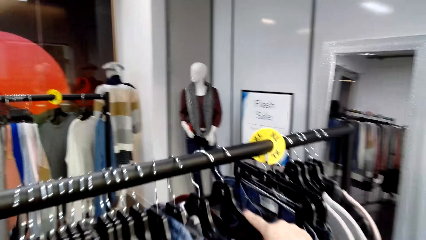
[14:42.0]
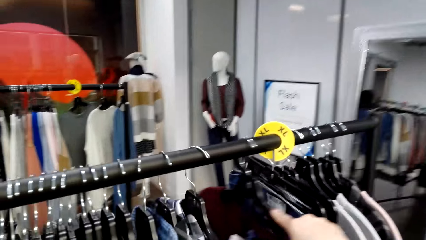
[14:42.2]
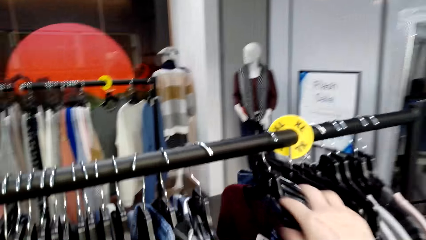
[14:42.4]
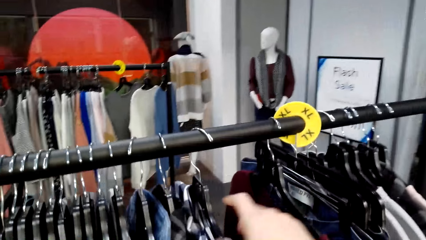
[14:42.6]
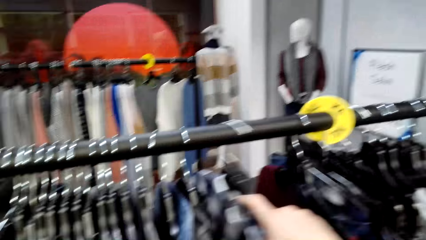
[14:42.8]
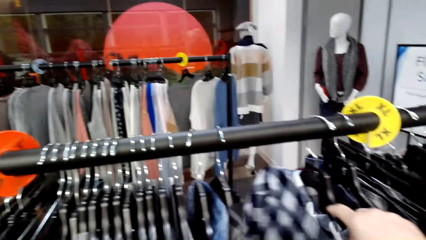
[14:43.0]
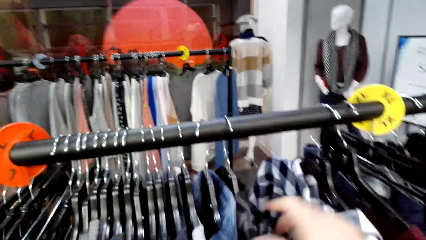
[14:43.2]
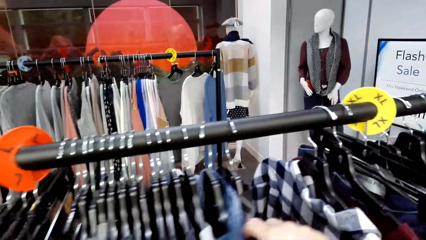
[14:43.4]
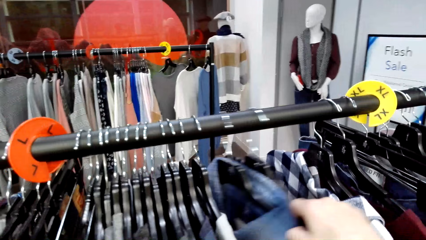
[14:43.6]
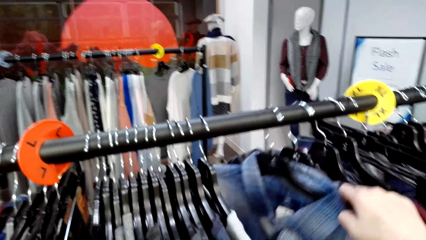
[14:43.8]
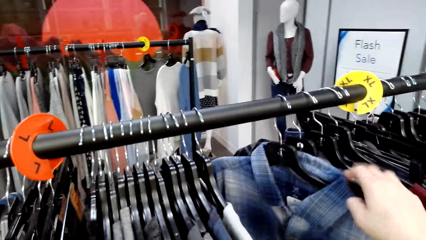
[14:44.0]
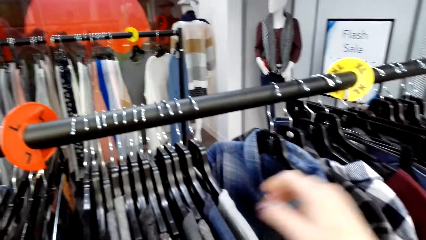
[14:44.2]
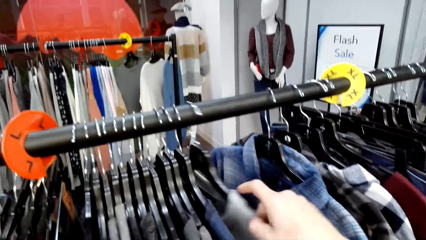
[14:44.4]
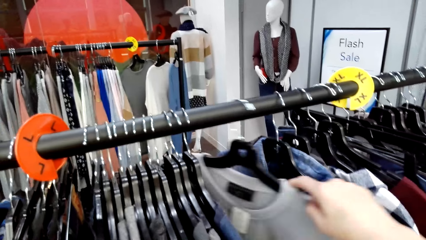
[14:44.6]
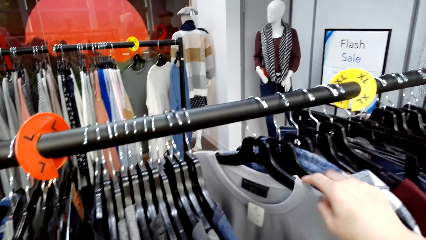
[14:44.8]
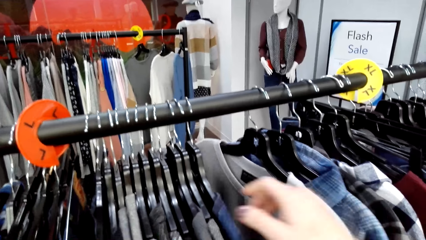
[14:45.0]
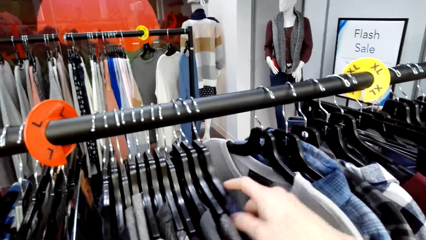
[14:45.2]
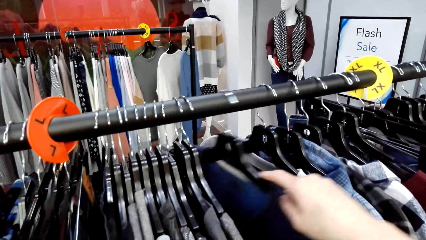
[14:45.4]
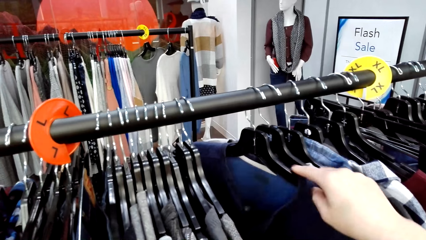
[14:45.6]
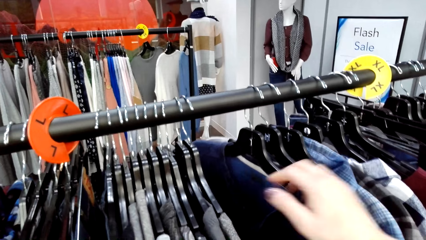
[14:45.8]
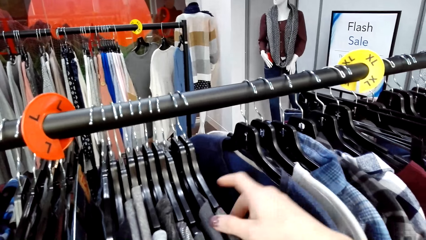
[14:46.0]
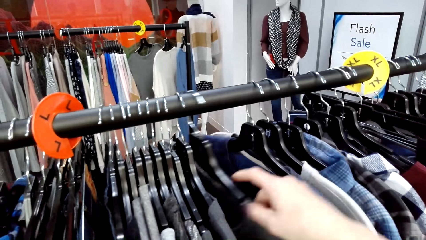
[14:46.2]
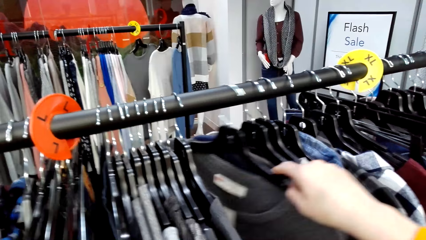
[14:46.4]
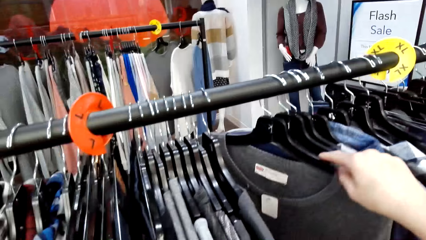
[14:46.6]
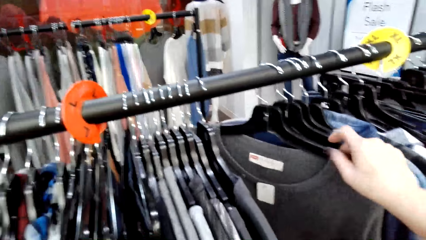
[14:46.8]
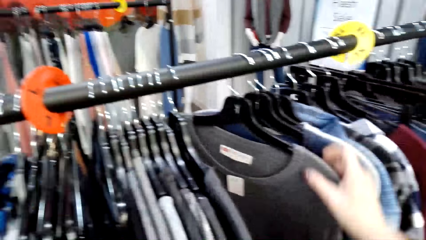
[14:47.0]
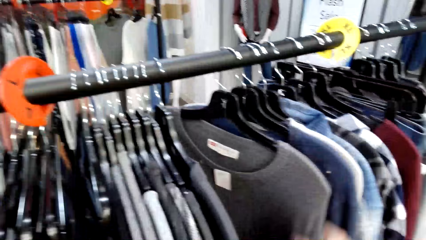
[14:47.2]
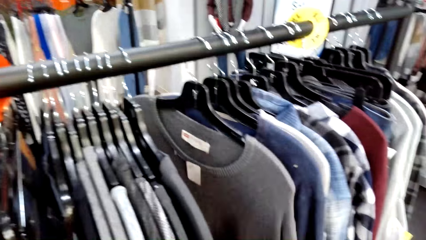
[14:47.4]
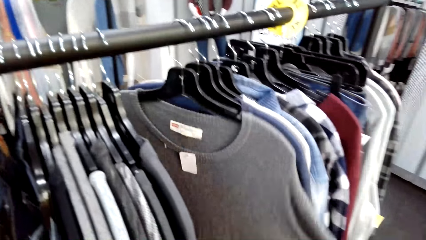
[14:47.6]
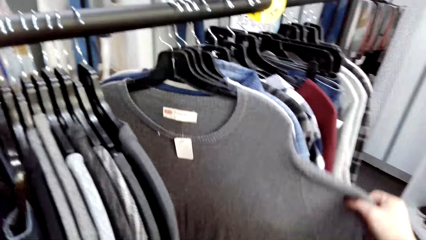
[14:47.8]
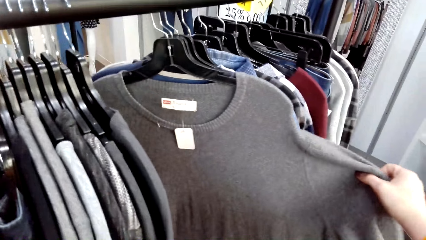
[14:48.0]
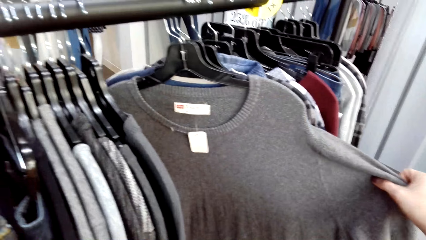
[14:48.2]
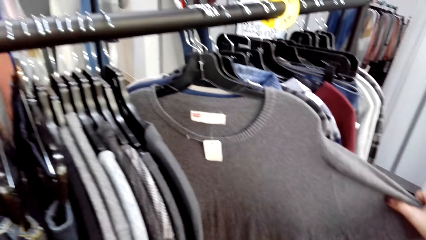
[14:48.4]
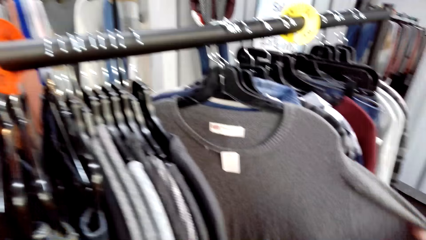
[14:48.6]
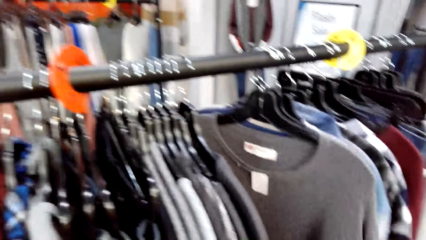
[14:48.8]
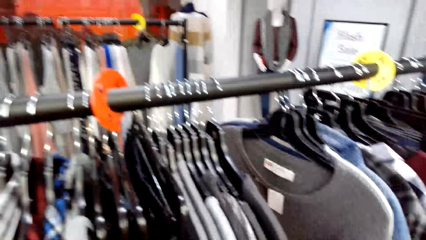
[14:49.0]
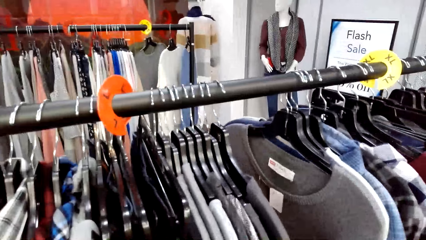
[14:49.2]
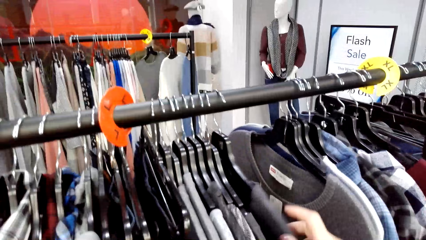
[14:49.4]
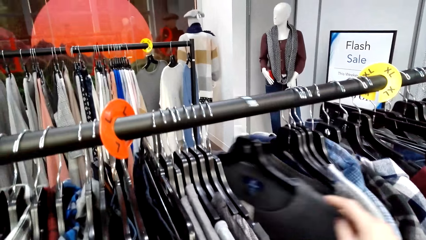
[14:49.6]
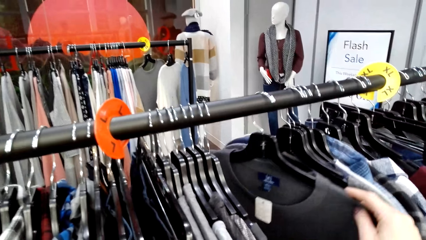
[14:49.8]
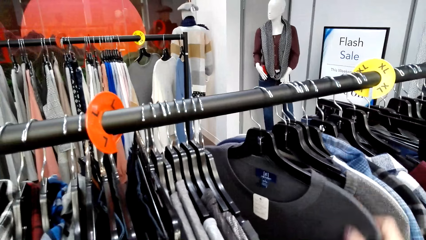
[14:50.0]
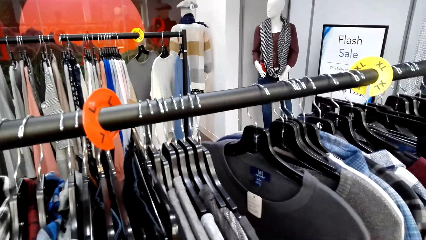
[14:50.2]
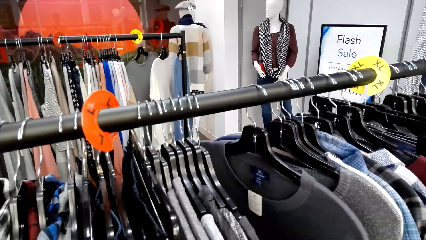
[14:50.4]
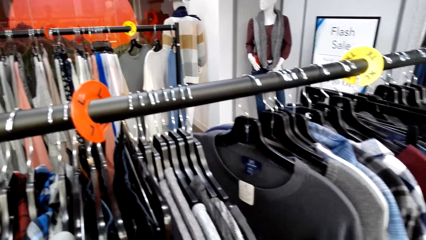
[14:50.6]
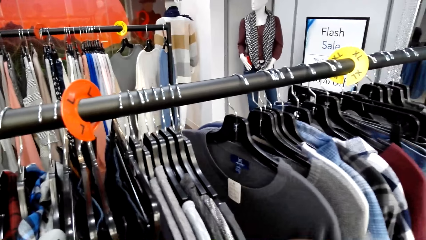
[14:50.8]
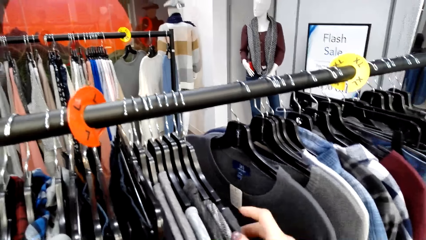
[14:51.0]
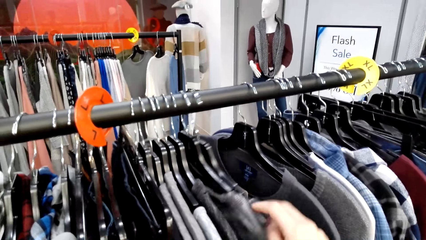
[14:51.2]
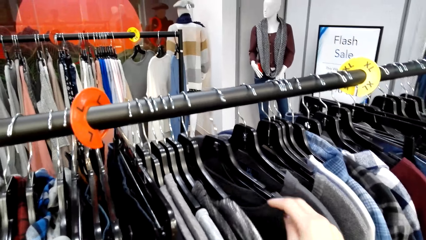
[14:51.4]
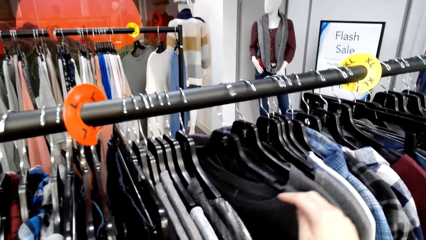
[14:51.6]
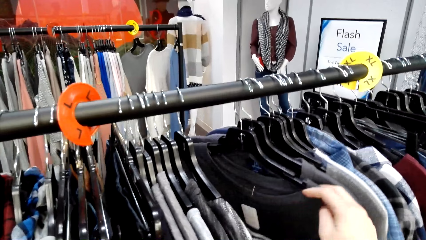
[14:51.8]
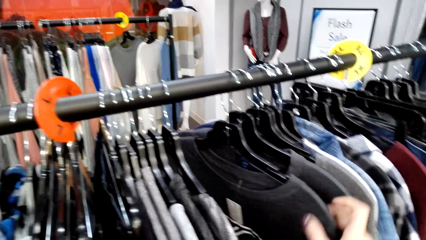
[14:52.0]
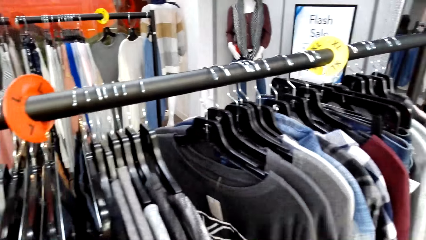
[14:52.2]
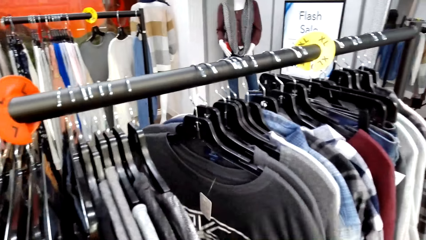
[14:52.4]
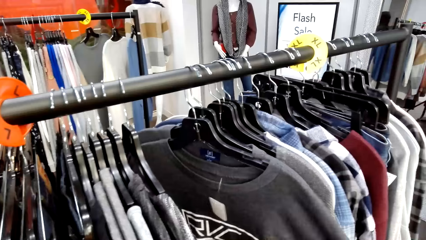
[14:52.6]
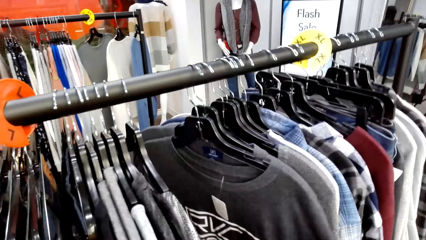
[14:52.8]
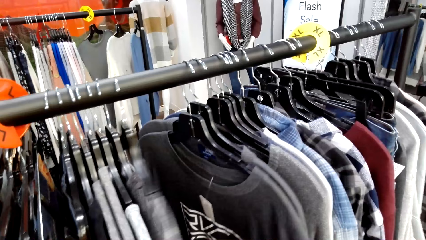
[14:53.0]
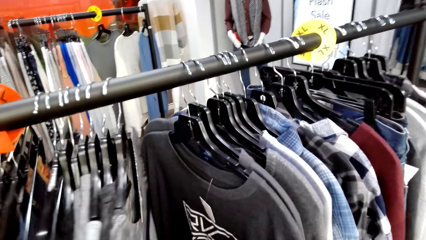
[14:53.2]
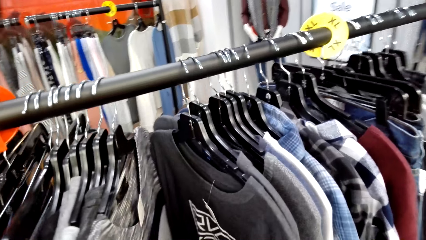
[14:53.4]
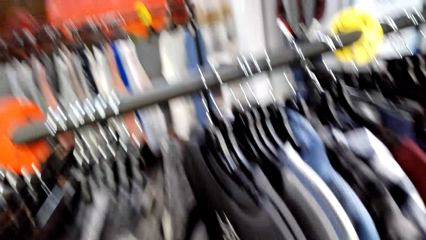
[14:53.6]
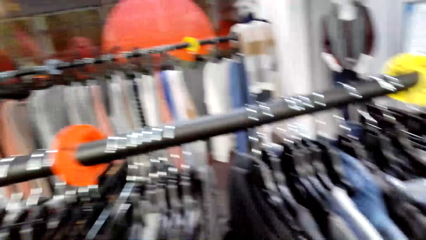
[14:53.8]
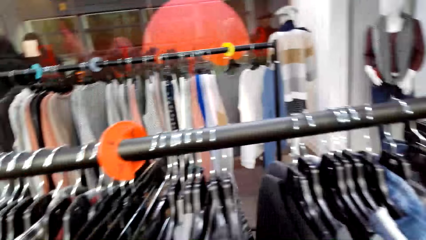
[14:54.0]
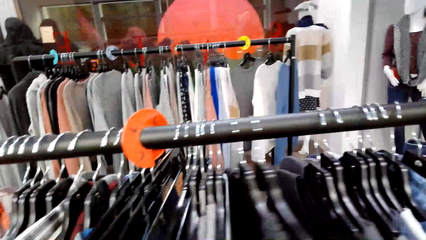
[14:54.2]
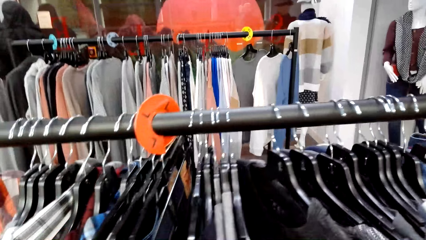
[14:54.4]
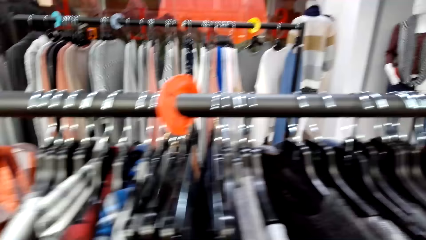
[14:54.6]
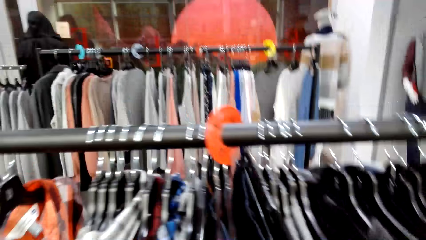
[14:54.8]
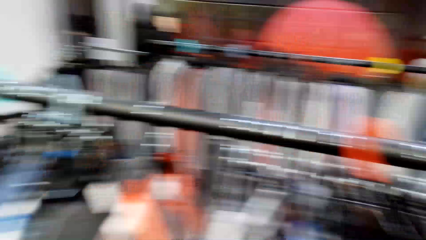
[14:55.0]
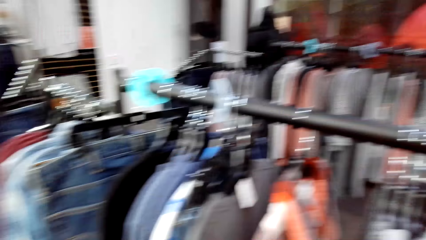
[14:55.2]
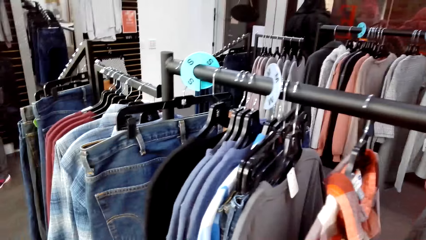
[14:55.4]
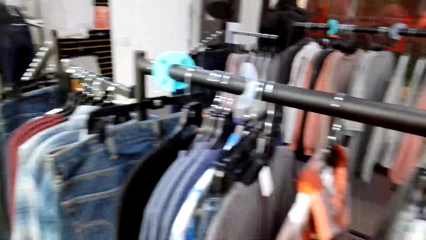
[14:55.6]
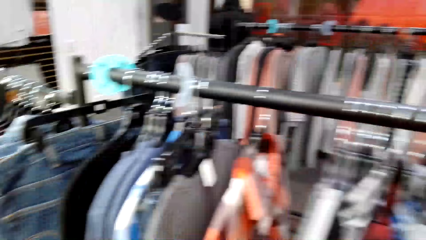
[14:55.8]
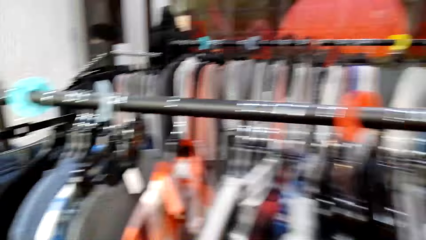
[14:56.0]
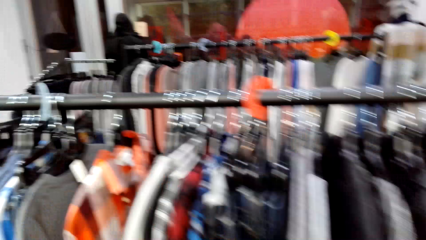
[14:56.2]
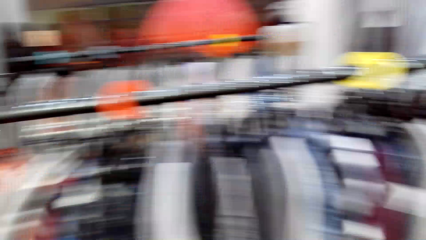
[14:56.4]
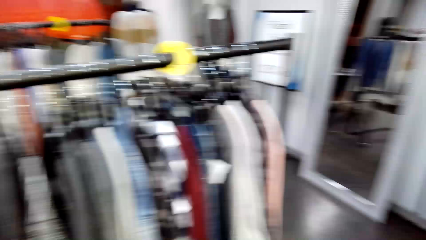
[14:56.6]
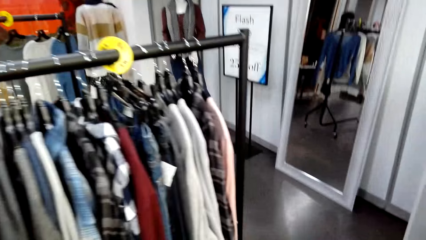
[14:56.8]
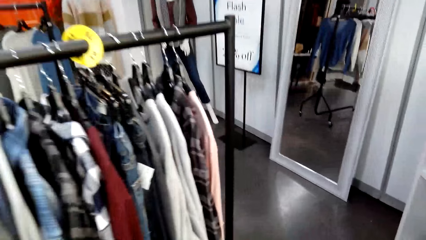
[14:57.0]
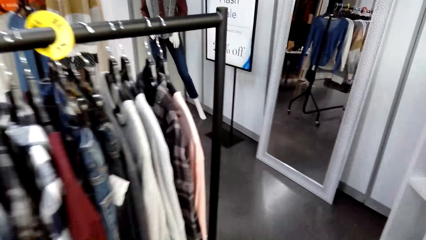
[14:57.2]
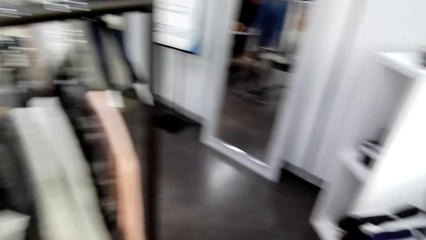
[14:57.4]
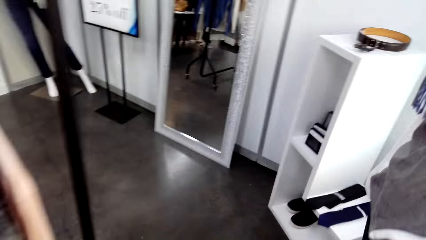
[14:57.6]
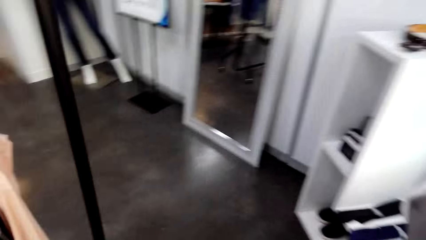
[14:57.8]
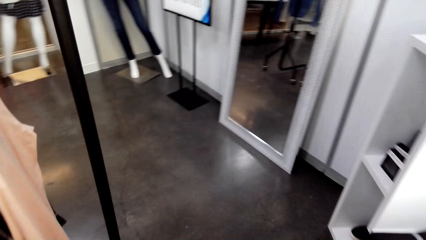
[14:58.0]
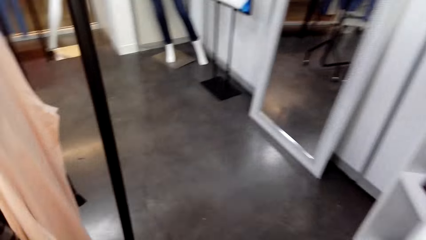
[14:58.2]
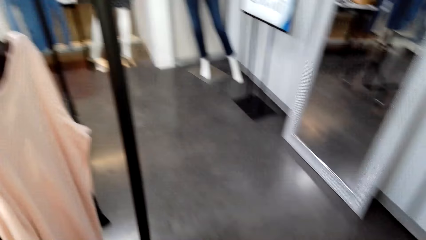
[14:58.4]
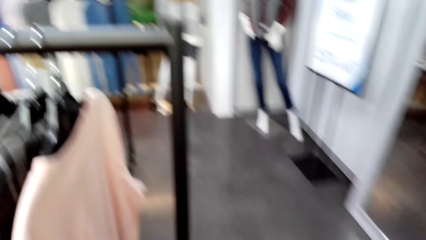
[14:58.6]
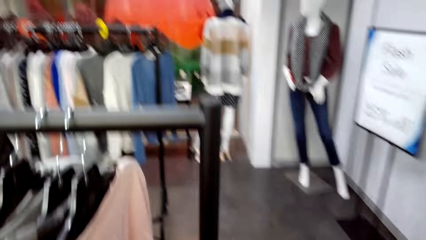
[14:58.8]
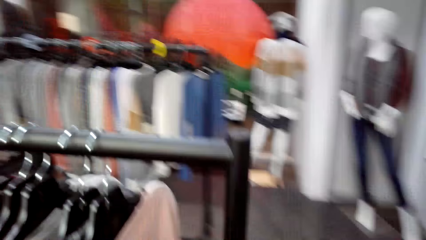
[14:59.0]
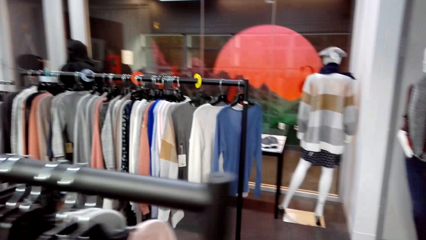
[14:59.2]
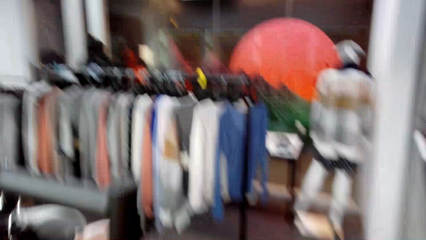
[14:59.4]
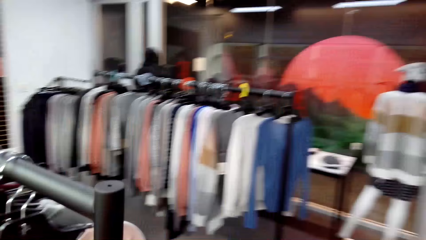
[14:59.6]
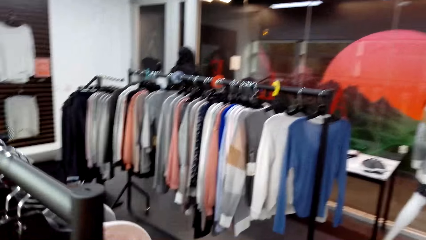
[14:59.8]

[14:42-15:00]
The camera wearer moves the clothes. They select the clothes on the hanger. They move the clothes repeatedly. They look at the clothes. They move the clothes repeatedly. They move around. They talk to a lady.
